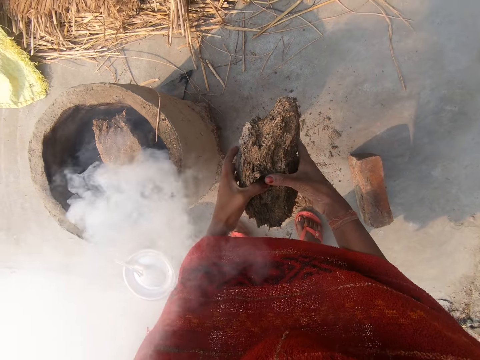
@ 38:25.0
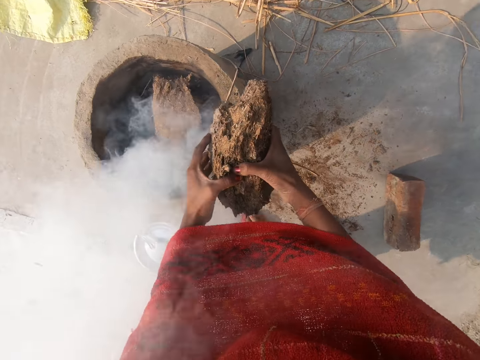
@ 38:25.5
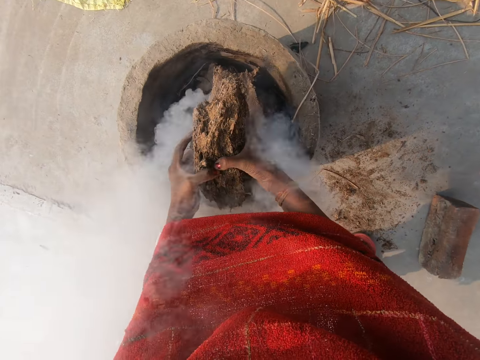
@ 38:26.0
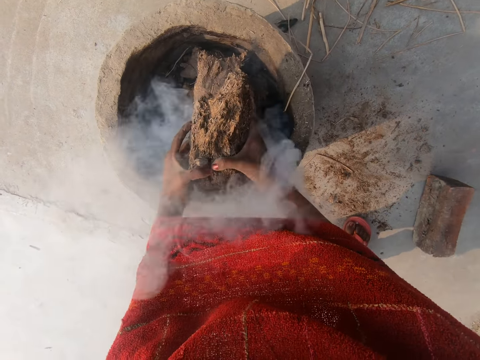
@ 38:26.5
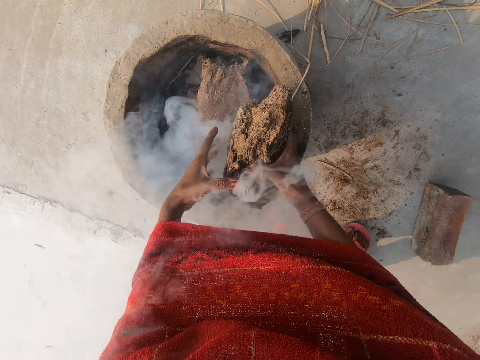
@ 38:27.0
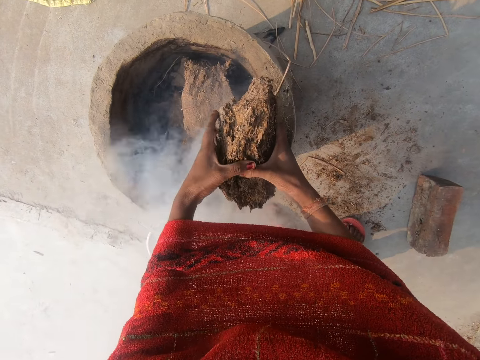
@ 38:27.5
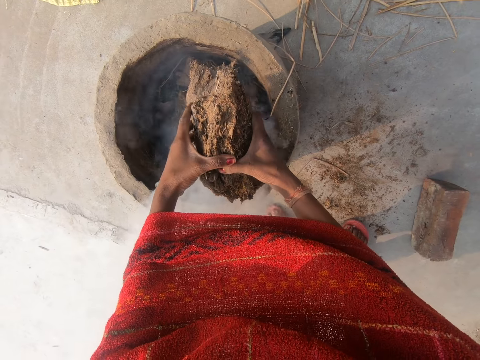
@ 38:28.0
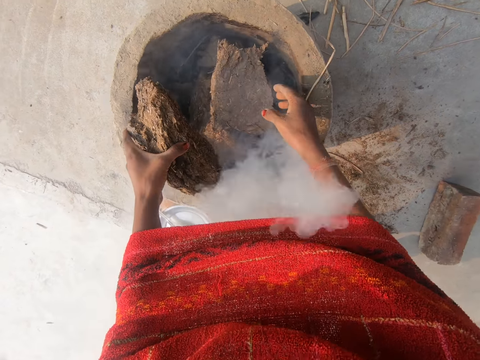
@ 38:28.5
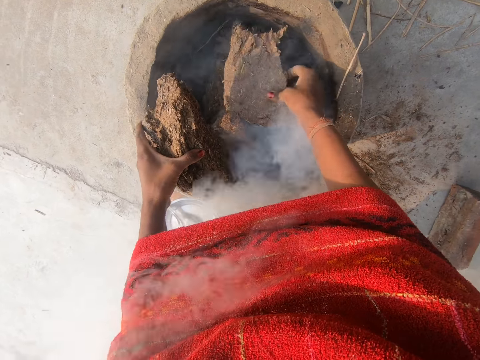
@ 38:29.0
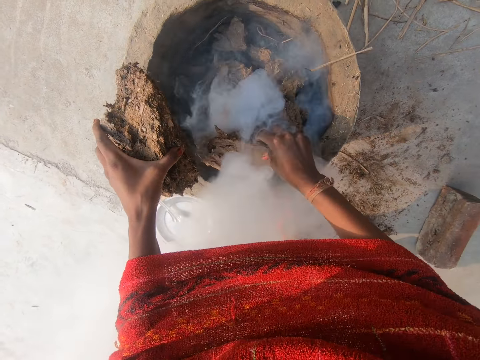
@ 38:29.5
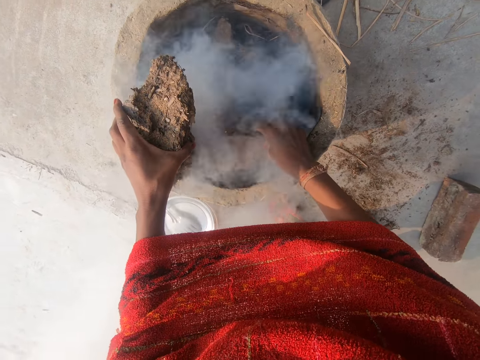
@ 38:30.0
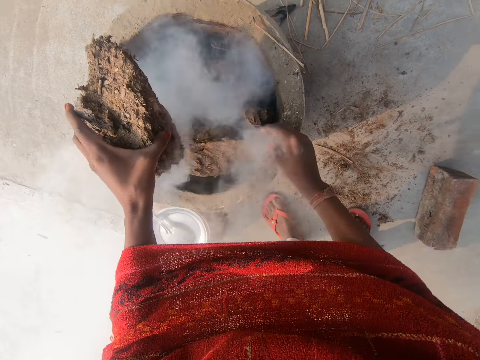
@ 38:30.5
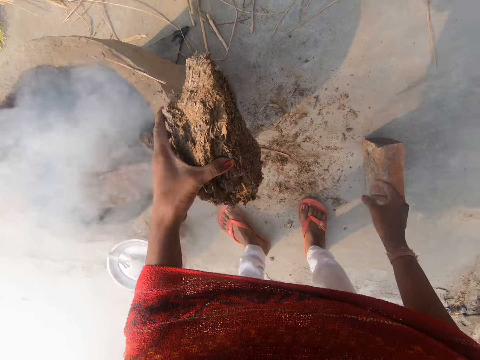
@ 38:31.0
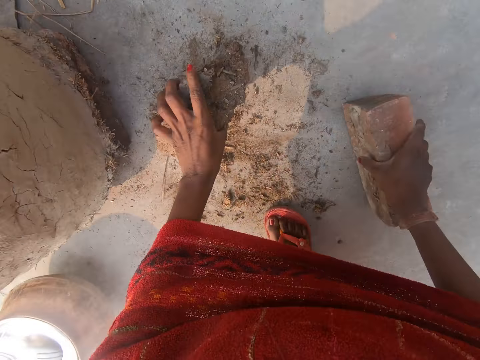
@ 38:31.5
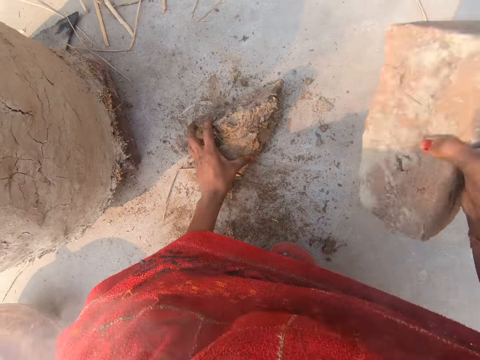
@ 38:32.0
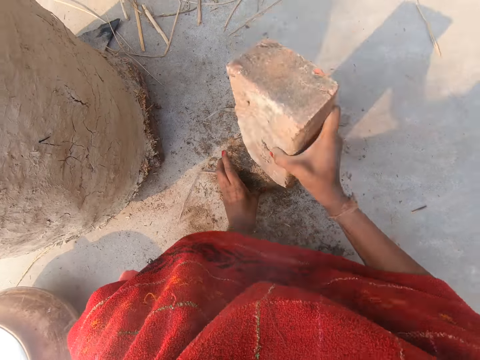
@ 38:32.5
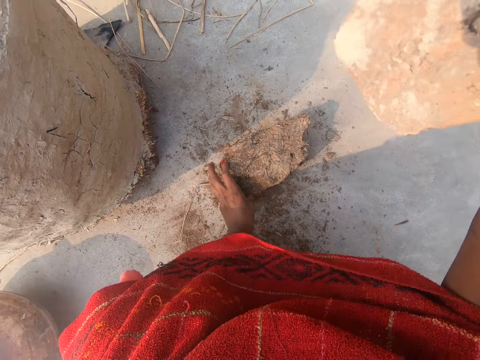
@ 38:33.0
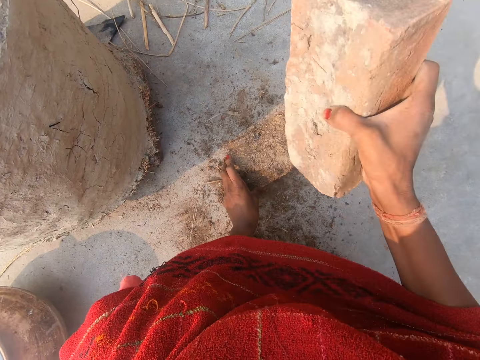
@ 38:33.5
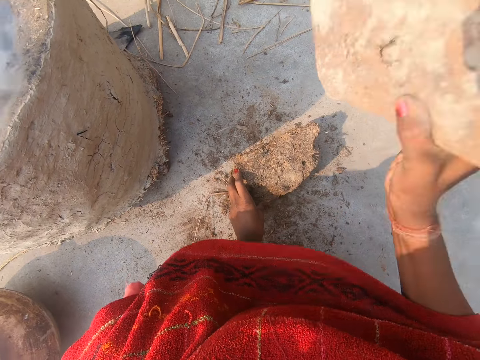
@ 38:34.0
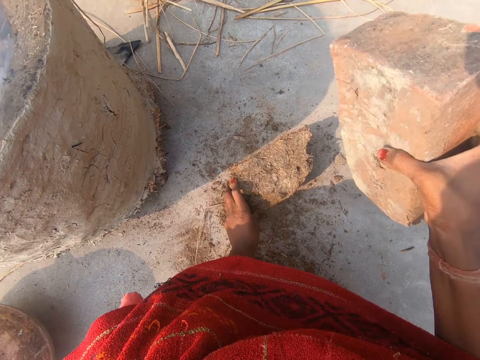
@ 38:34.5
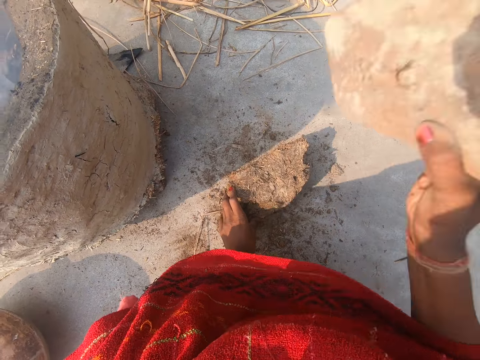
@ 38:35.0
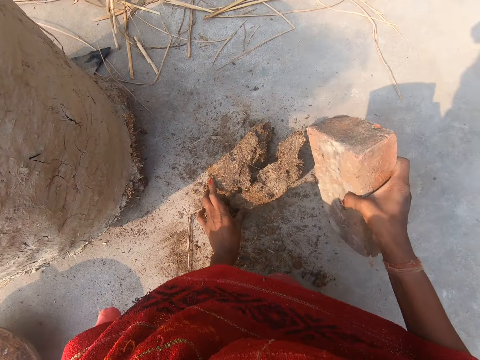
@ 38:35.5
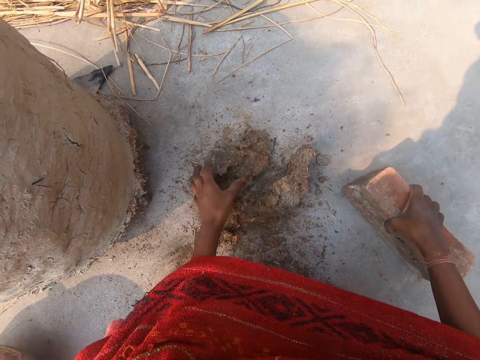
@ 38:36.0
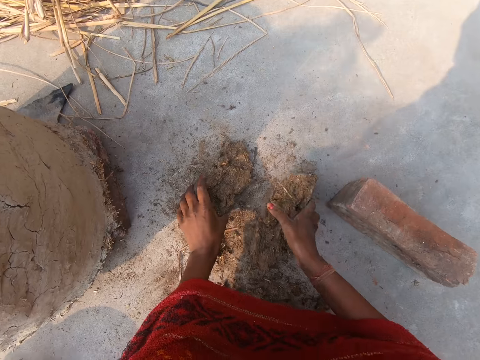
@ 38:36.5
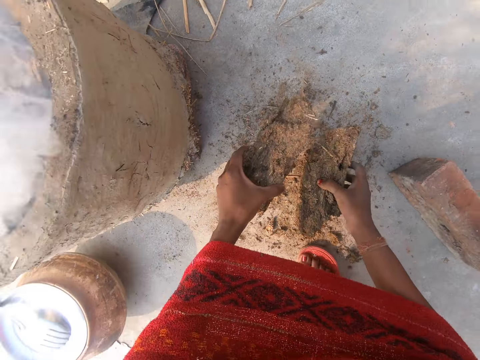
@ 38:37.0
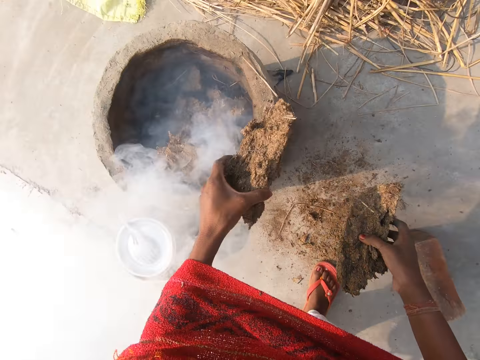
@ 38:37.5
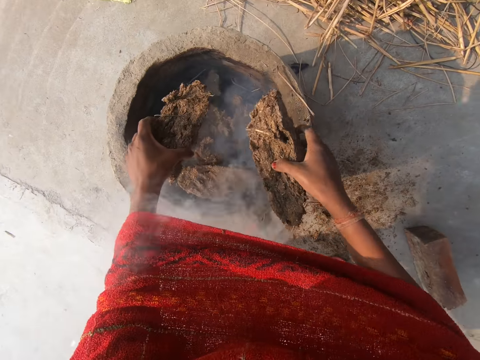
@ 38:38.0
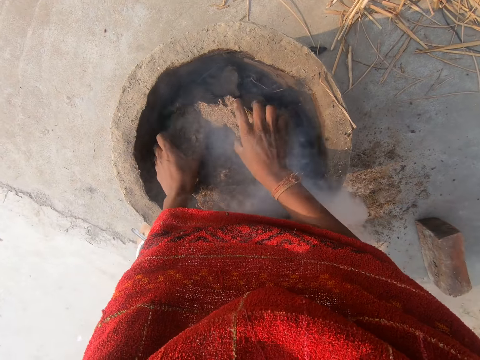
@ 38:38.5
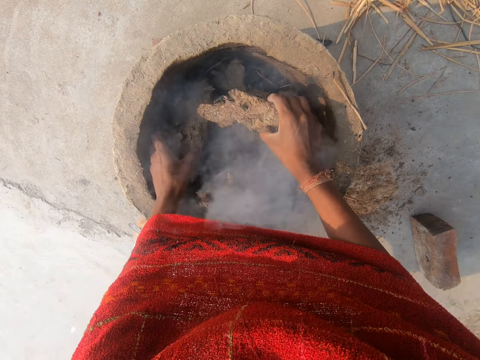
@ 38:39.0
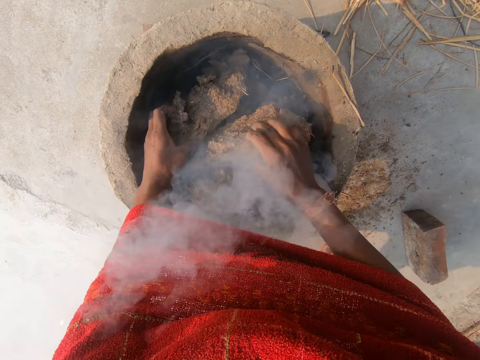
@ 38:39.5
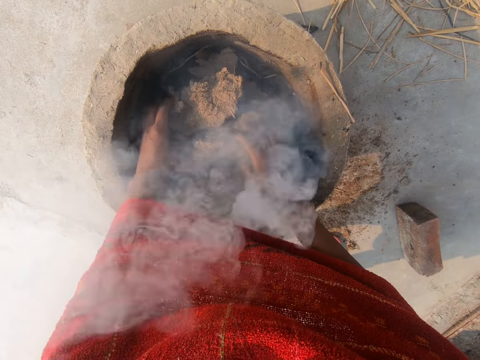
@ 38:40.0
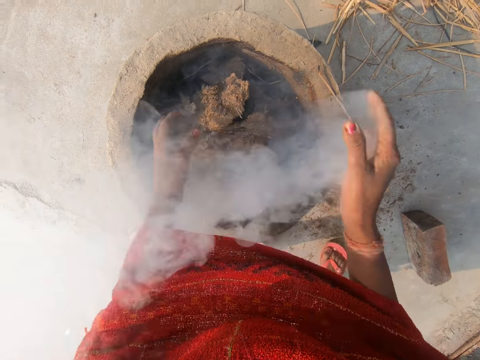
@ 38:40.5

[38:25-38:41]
The camera wearer transfers the piece of the block of sawdust on her right hand to her left hand. She holds the piece of the block of sawdust with both hands. She moves around. She presses the cow dung with both hands. She holds the cow dung over the fire place or clay brazier. She removes her right hand from the piece of the block of sawdust. She moves the cow dung on the fire place. She picks up a piece of sawdust from the clay brazier with her right hand. She drops the piece of sawdust in her right hand into the clay brazier. She bends downwards. She drops the piece of the block of sawdust in her left hand on the ground. She picks up the brick or stone on the ground with her right hand. She holds the piece of the block of sawdust on the ground with her left hand. She hits the cow dung with the stone on the ground. She breaks the piece of the block of sawdust with the brick with her right hand. She drops the brick on the ground. She picks up the broken pieces with both hands. She moves around. She drops the broken pieces into the clay brazier with both hands.

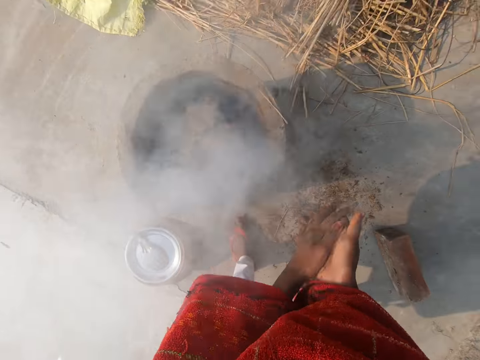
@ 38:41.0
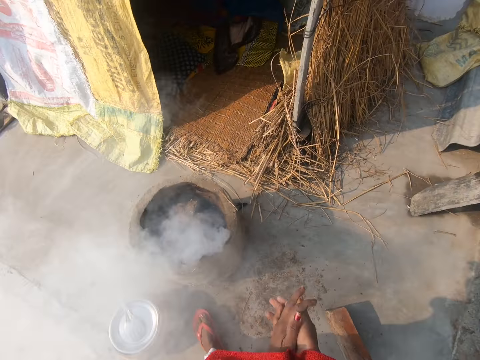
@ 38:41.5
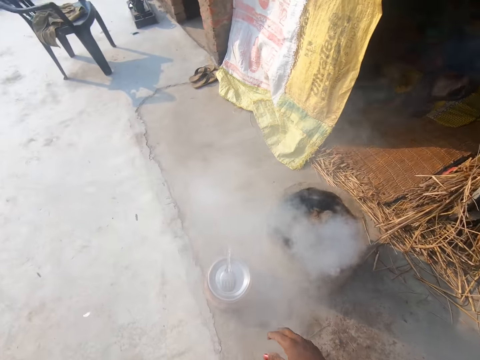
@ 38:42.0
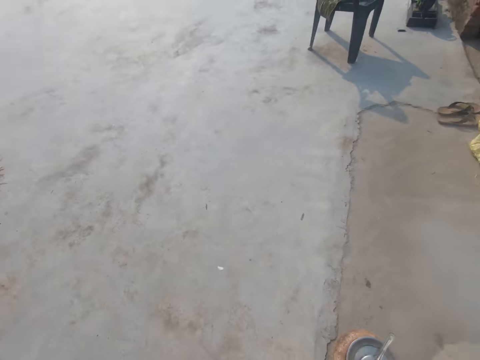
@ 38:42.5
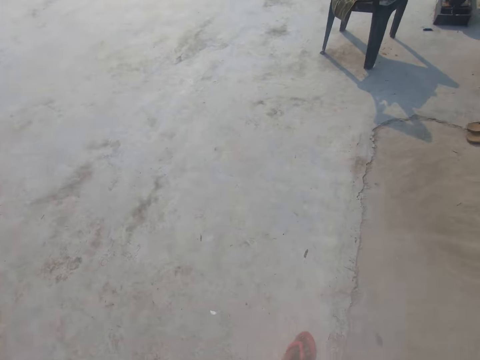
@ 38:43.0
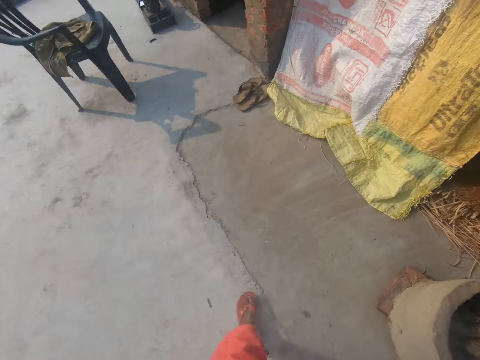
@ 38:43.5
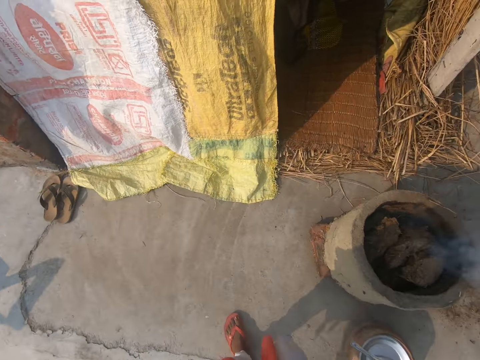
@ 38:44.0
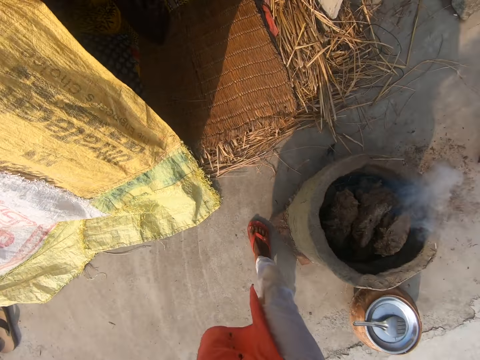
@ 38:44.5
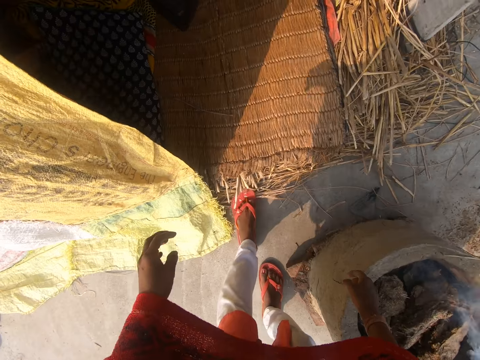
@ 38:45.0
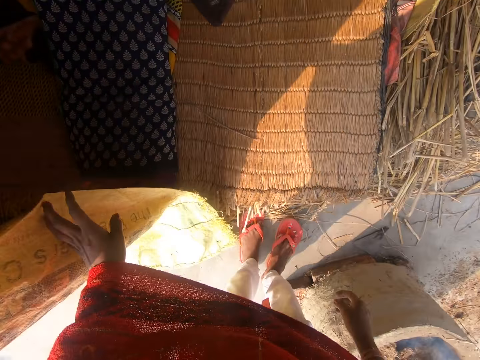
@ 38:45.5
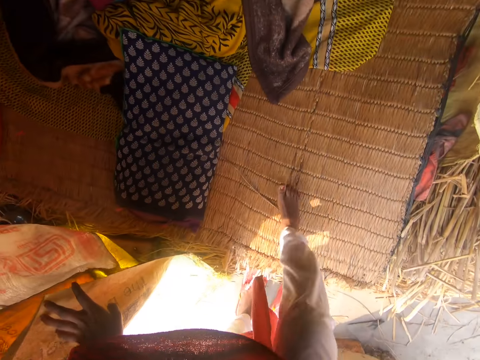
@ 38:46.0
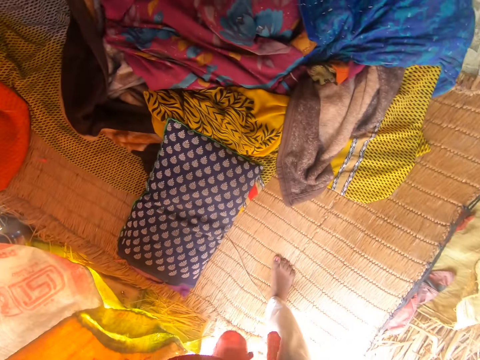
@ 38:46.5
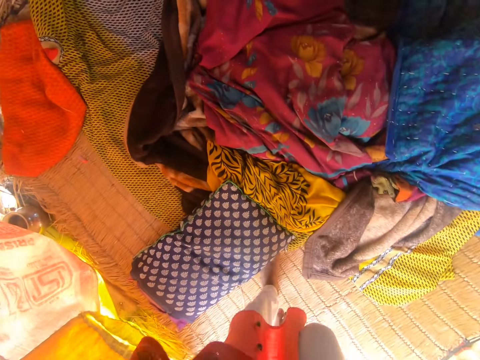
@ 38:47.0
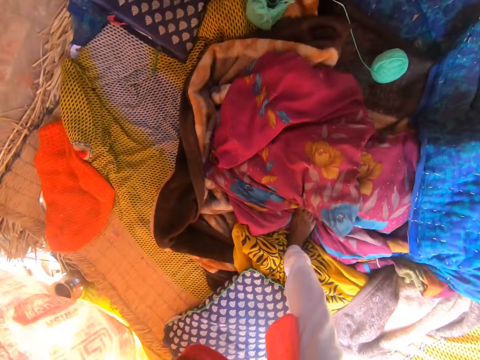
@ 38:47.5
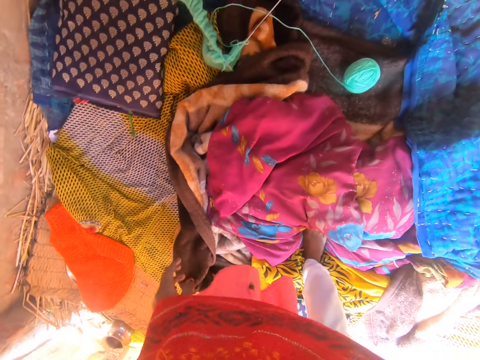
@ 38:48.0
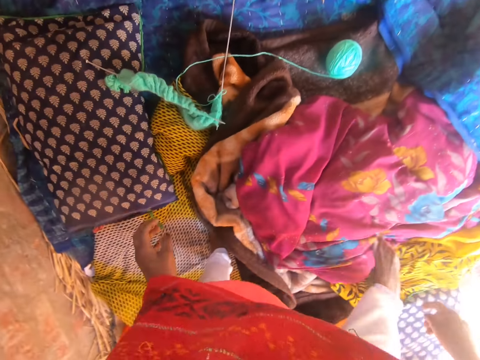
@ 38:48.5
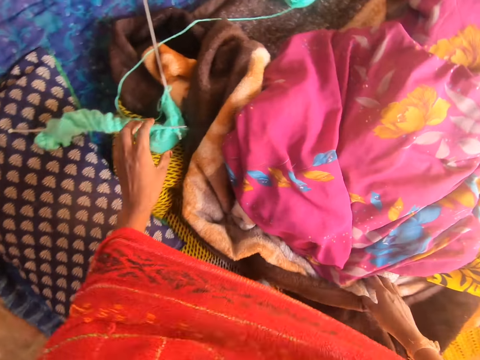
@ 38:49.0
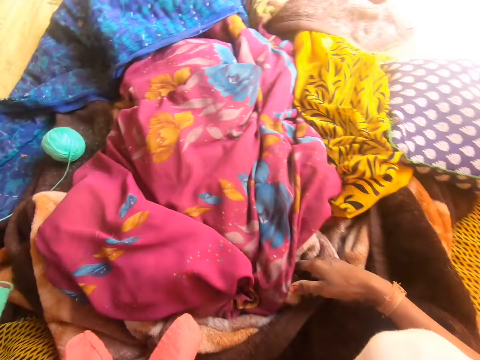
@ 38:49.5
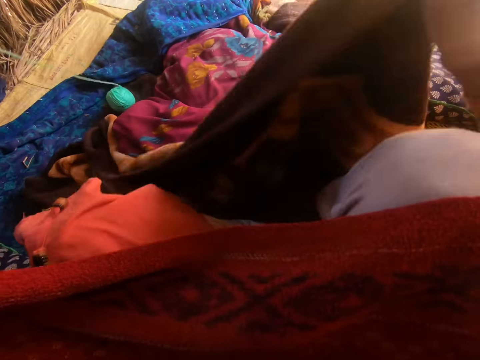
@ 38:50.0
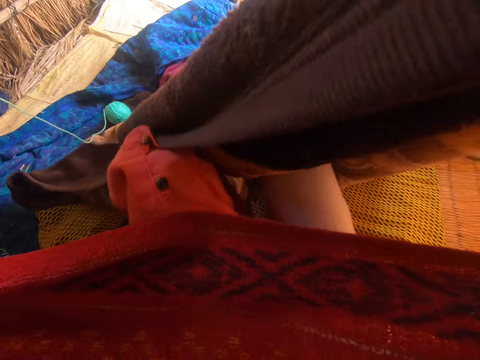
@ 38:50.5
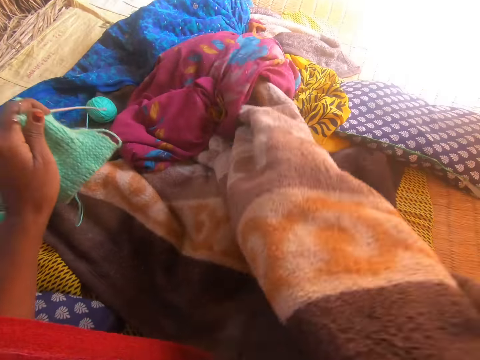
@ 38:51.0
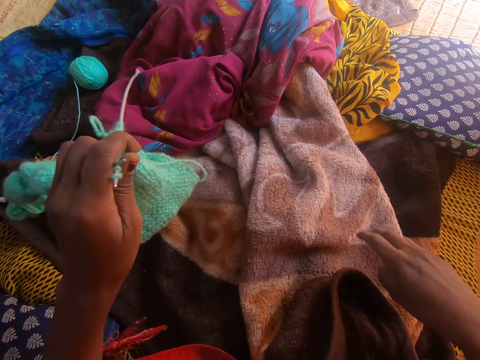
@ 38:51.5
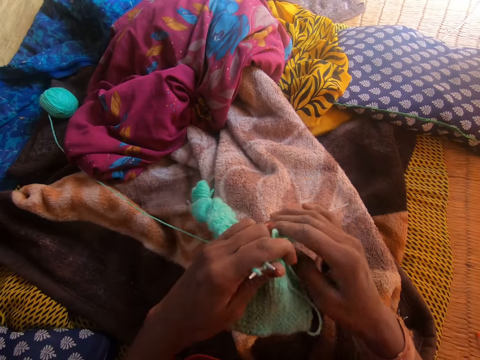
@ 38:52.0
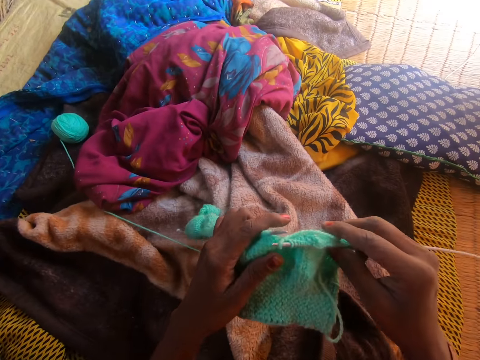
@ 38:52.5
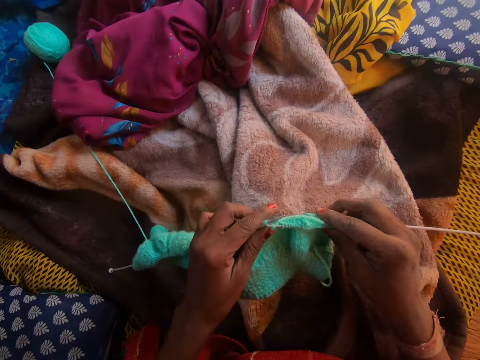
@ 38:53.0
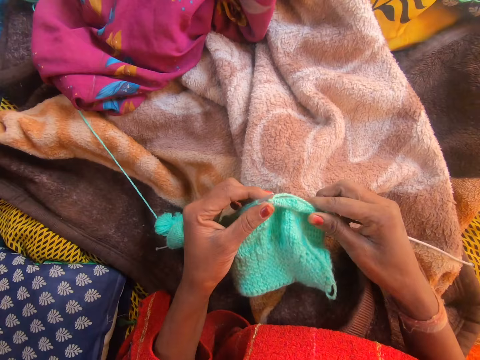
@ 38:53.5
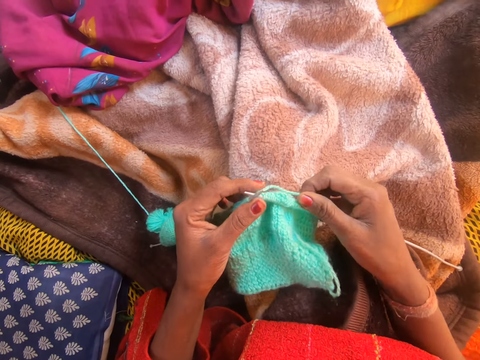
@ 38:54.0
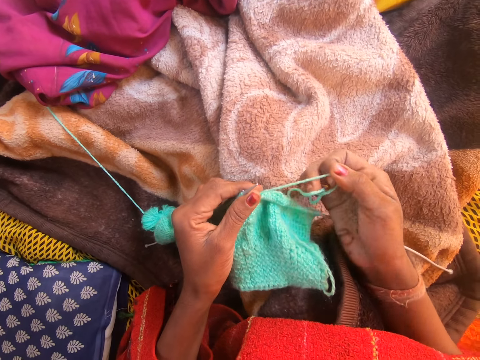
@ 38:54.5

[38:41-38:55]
The camera wearer claps hands. She dusts both hands. She turns around and walks around. She moves a sack curtain sideways and removes slippers. She walks into a room. She sits on a mat. She picks a knitting needle and thread from the mat with her left hand. She pulls a blanket. She picks up the blanket from the mat with her right hand. She straightens her legs. She puts the blanket on her thighs. She covers herself with the blanket with her left hand. She knits a yarn with both hands. She pulls the knitting thread.
